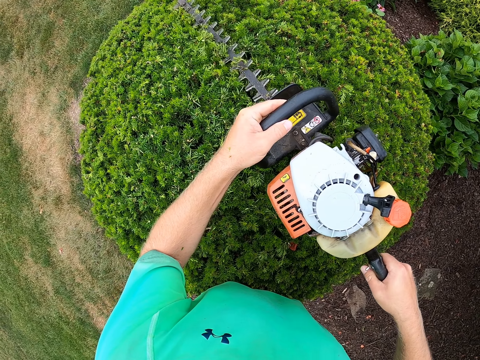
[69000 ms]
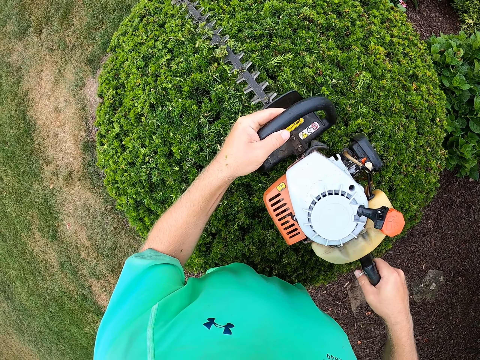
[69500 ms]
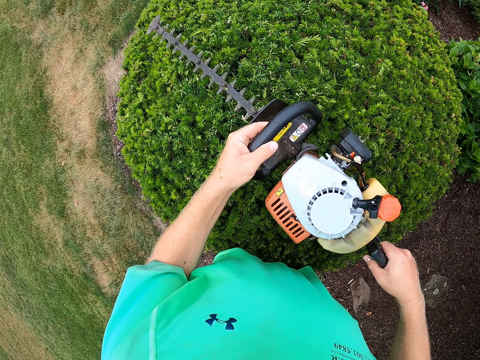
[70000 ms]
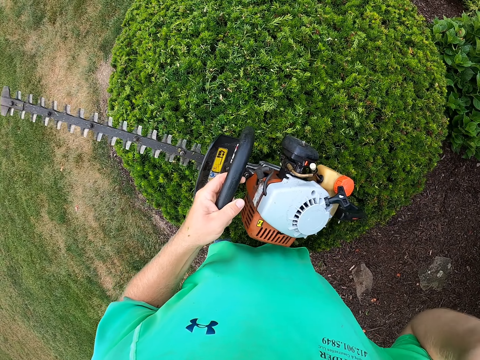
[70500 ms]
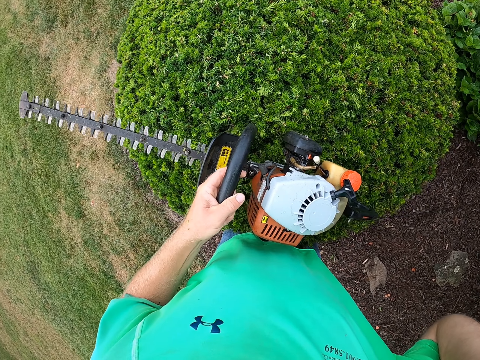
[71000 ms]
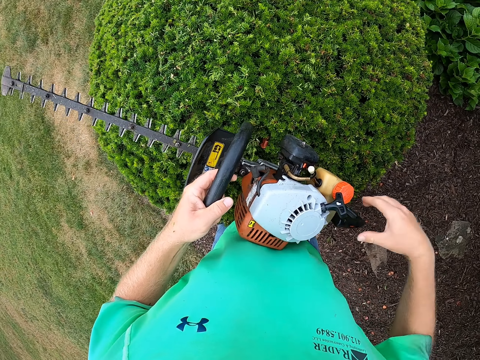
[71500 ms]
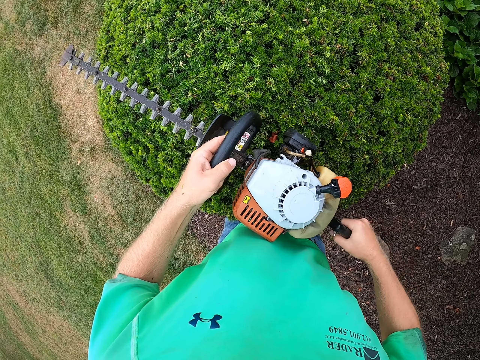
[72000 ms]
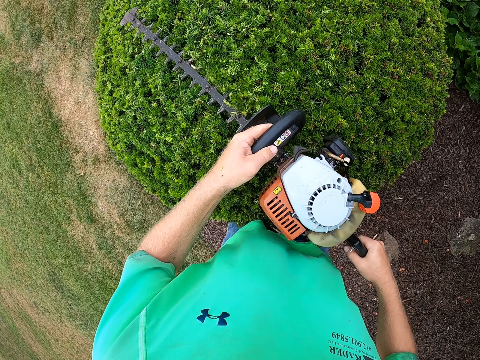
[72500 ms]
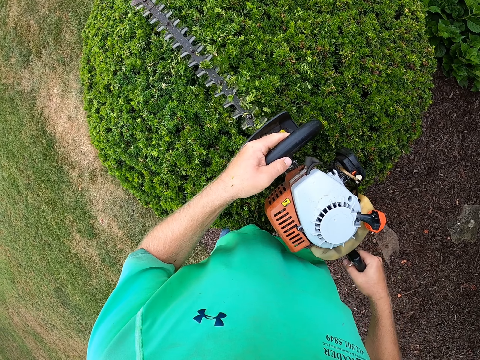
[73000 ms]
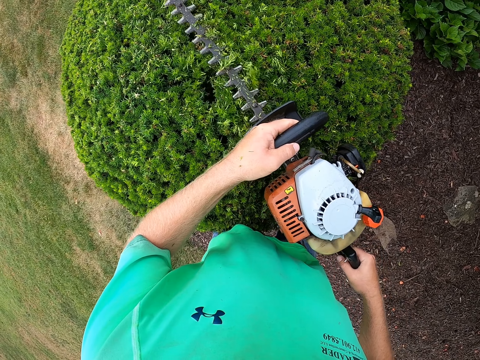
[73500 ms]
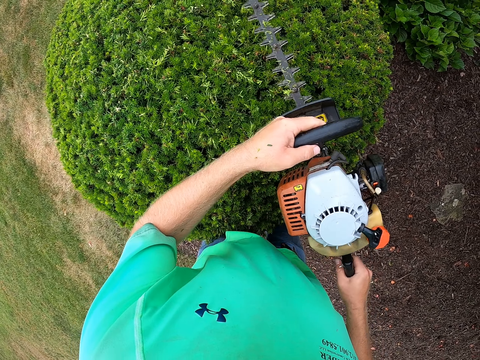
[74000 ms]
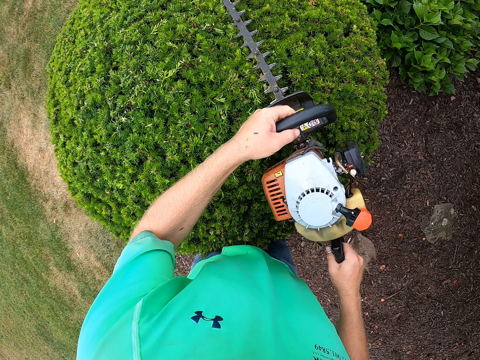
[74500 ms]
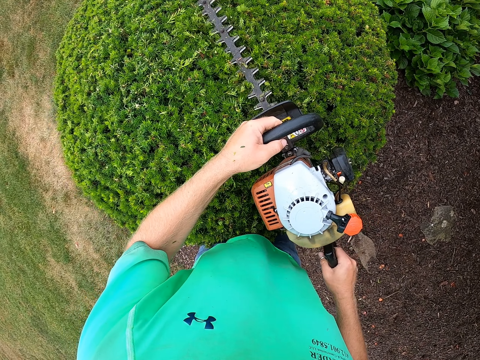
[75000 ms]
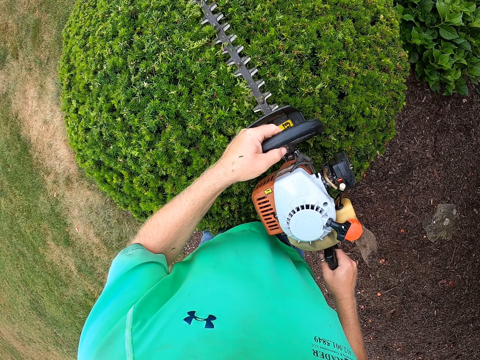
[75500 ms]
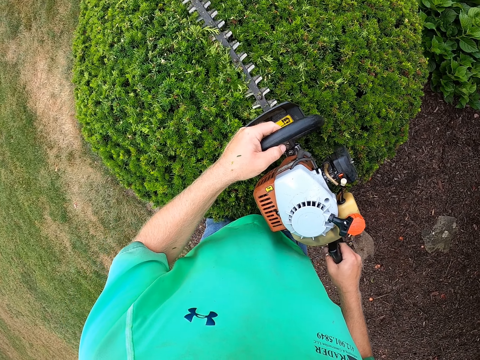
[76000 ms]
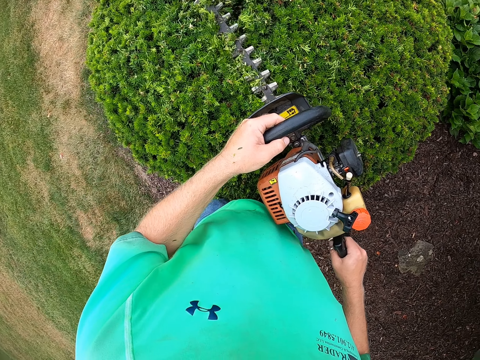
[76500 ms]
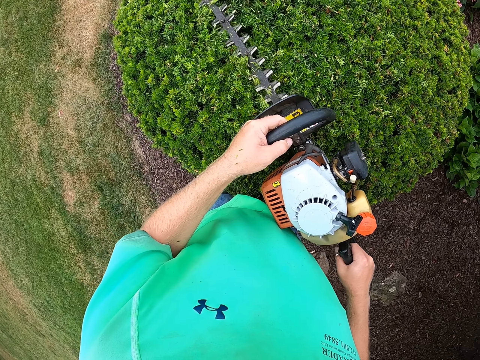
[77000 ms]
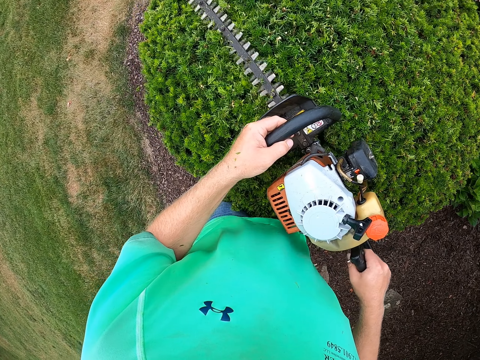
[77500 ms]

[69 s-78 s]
The camera wearer touches his face with his right hand. He adjusts the camera. He holds the hedge trimmer with his hands. He cuts the plant with the hedge trimmer in his hands.

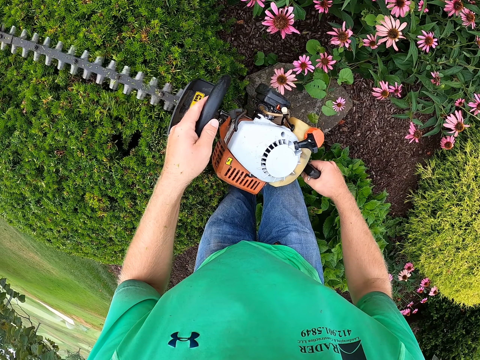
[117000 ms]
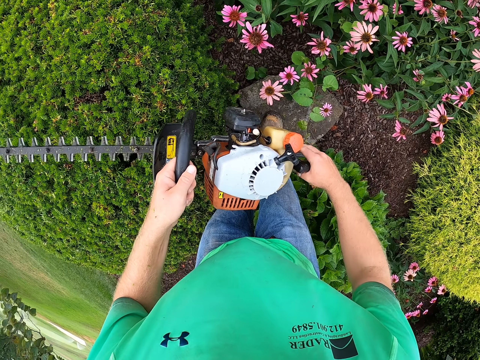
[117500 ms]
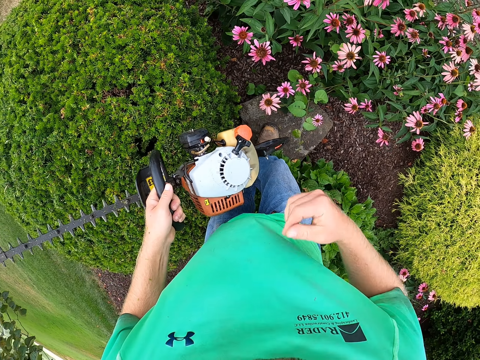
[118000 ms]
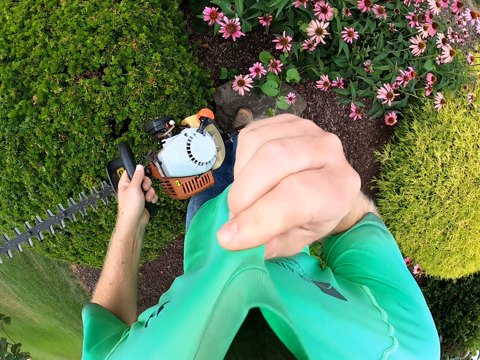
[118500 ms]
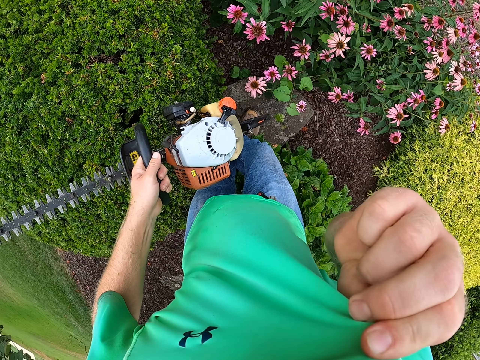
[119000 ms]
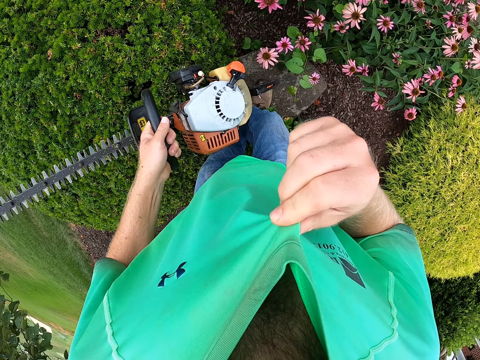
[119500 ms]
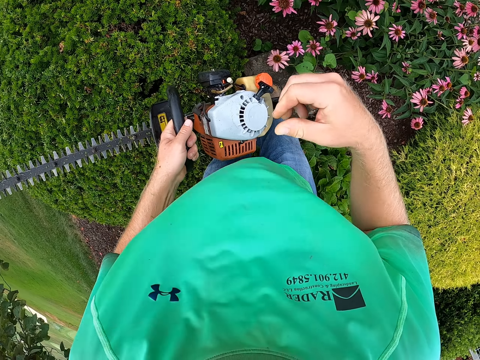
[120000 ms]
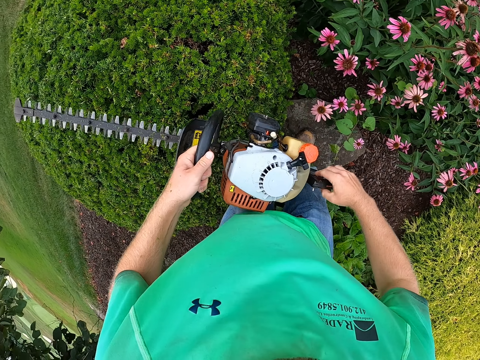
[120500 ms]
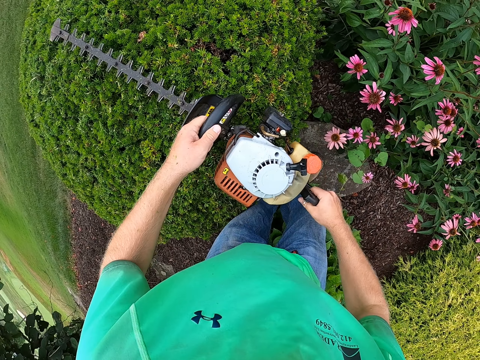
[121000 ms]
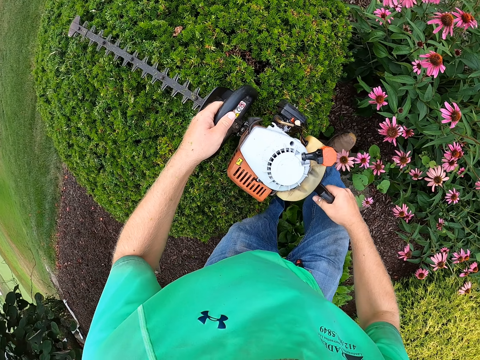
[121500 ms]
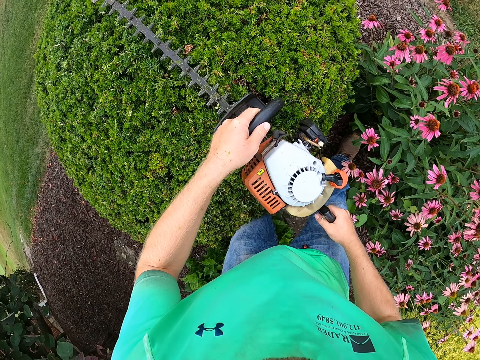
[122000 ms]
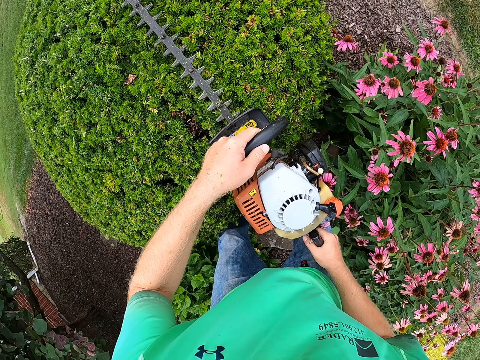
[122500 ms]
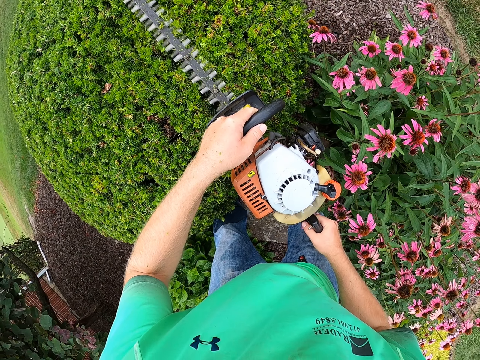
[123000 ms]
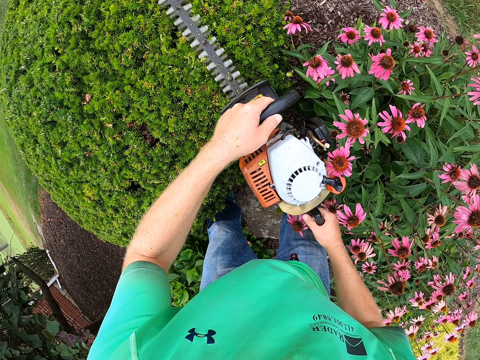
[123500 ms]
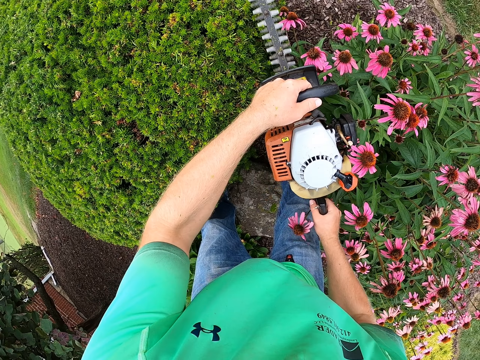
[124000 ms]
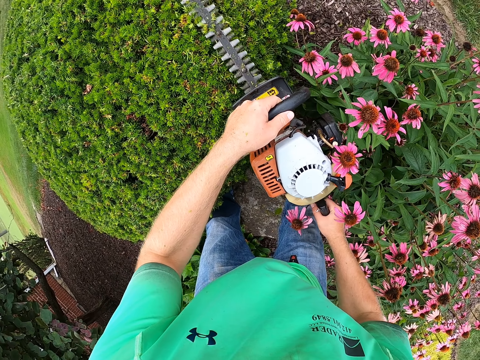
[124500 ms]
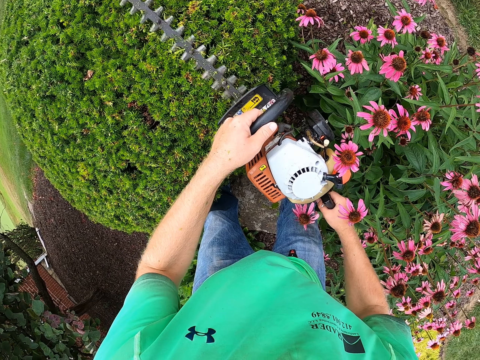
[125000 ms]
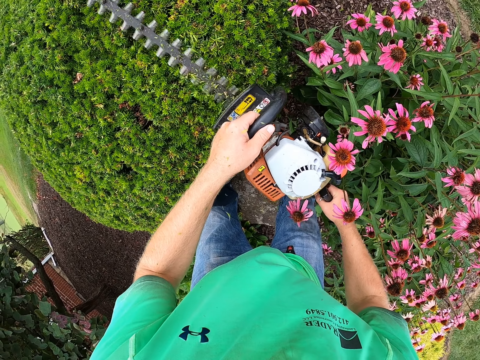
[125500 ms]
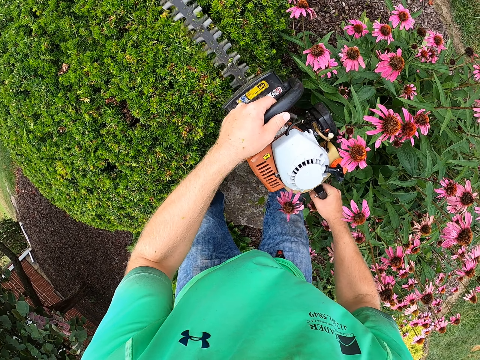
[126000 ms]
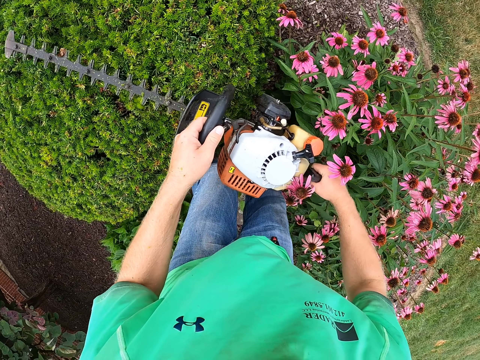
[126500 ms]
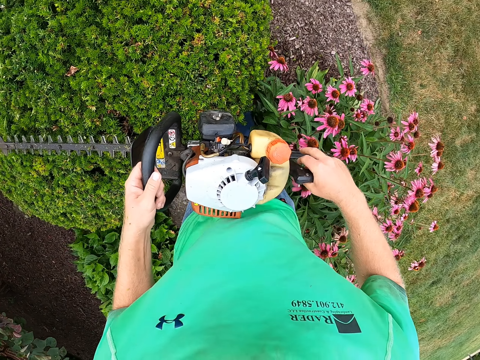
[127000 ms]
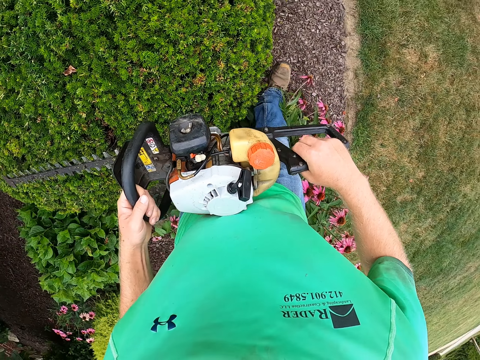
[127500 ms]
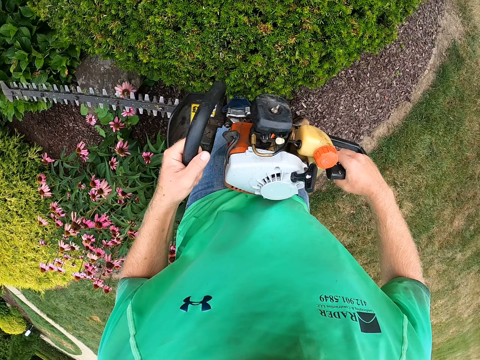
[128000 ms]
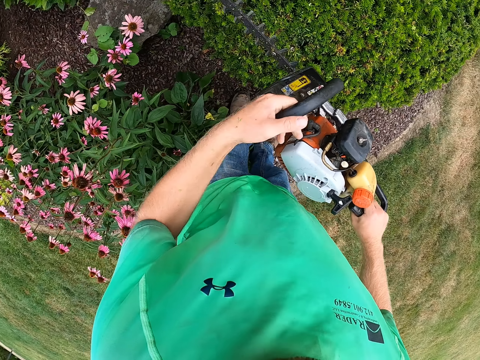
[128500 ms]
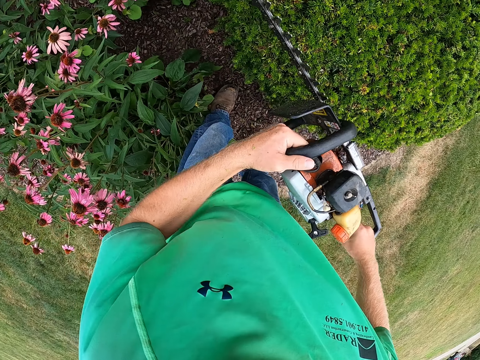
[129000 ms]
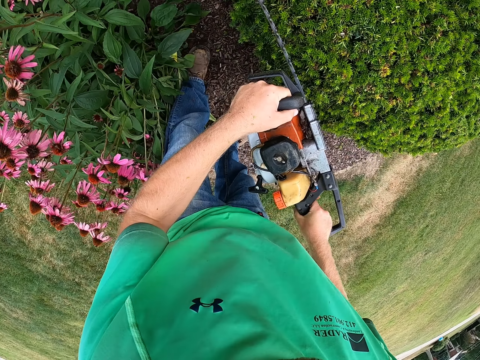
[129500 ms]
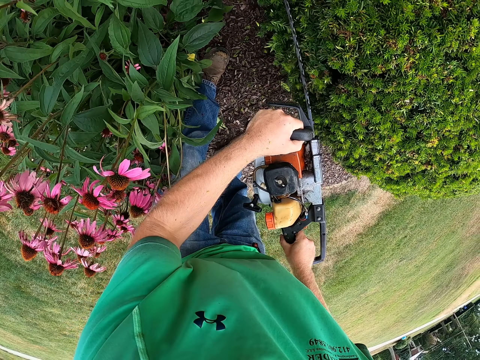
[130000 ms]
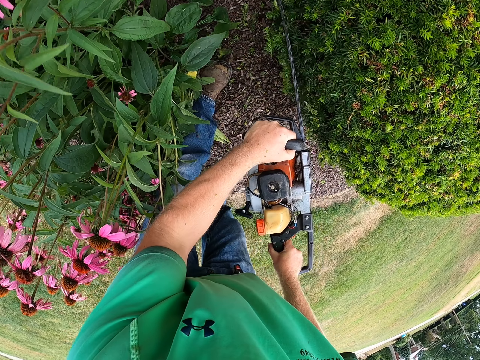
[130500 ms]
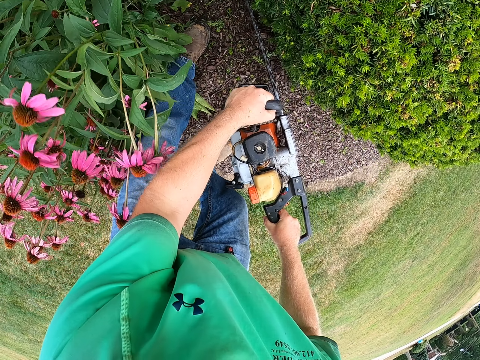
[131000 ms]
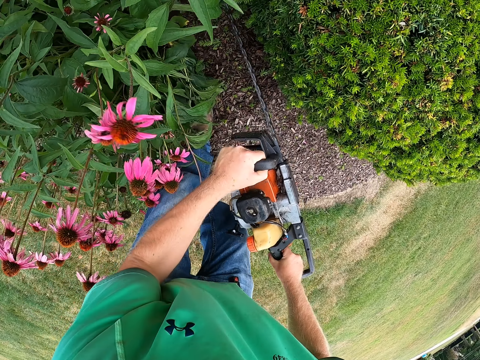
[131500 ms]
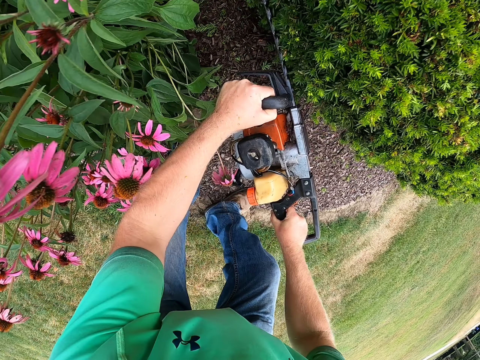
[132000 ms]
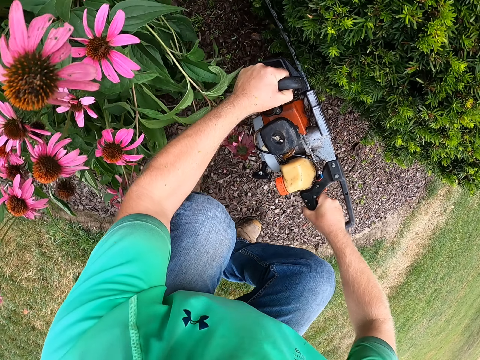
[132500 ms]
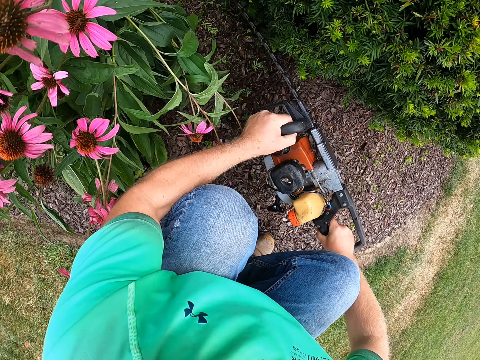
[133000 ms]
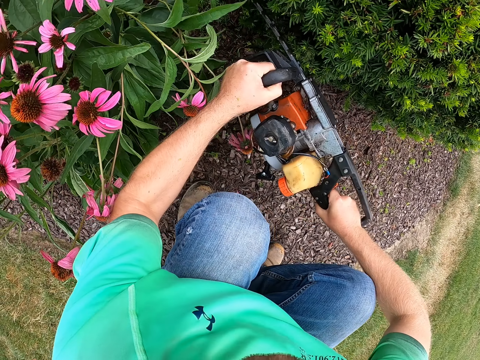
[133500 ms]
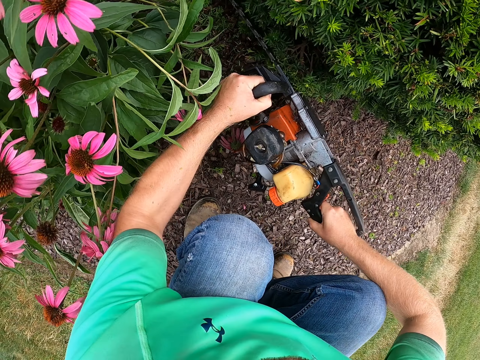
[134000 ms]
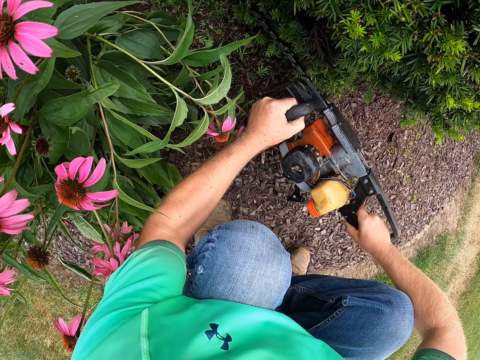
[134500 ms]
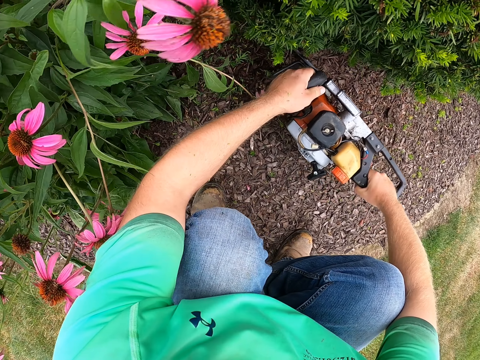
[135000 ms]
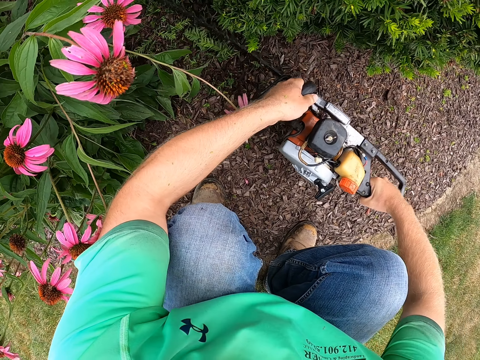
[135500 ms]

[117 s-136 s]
The camera wearer touches his shirt. He lifts an edge of the shirt on his body with his right hand. He cleans his face with the edge of the shirt in his right hand. He holds the hedge trimmer with his hands. He cuts the plant or flower with the hedge trimmer in his hands. He squats while trimming the flower.
